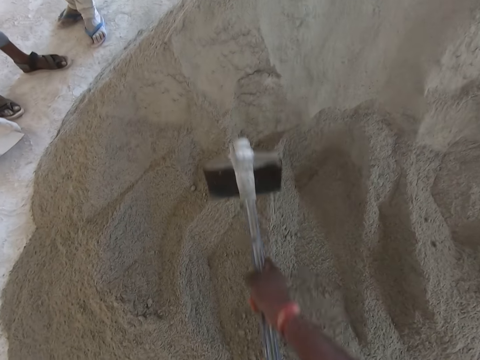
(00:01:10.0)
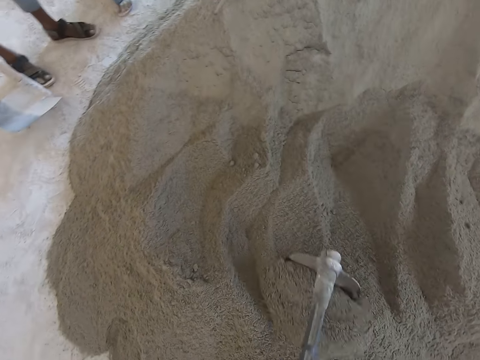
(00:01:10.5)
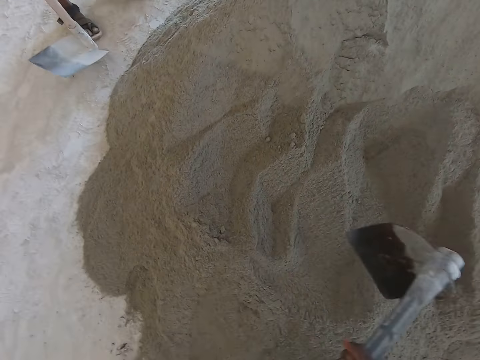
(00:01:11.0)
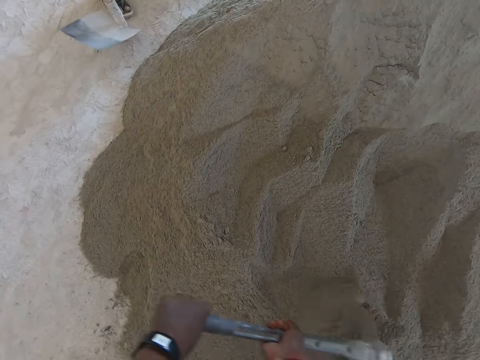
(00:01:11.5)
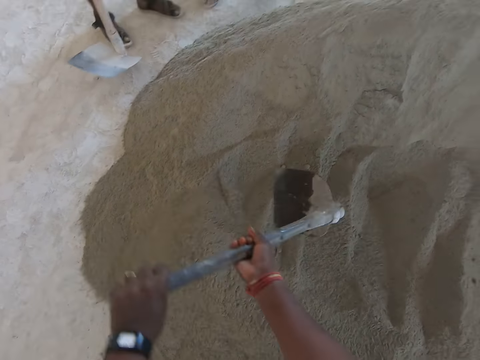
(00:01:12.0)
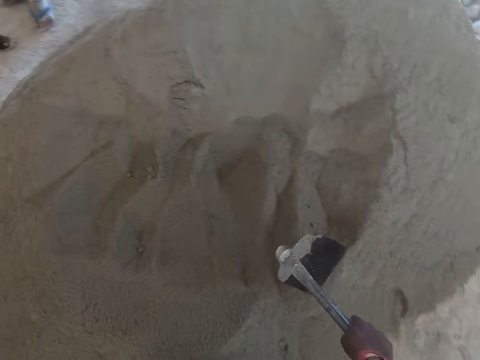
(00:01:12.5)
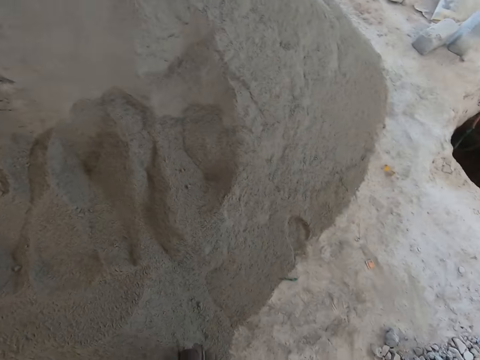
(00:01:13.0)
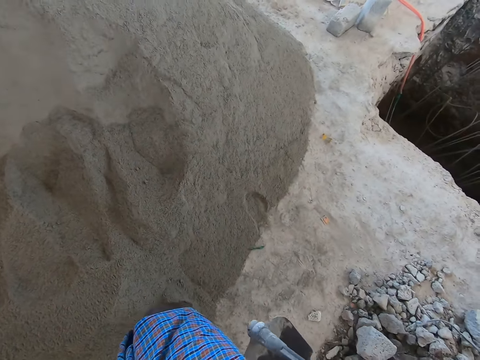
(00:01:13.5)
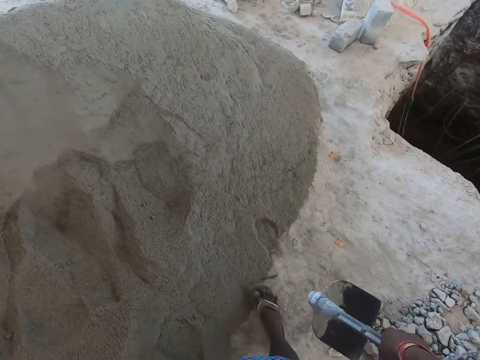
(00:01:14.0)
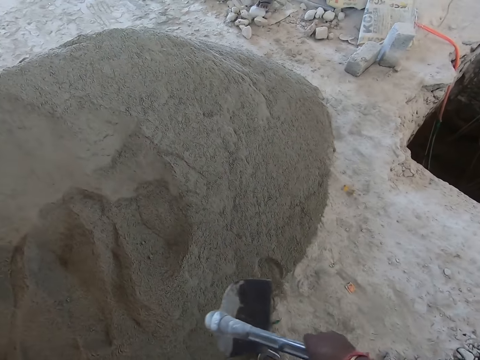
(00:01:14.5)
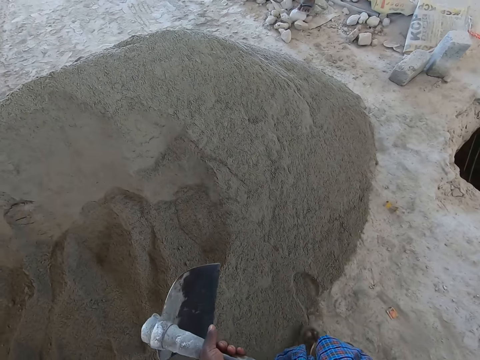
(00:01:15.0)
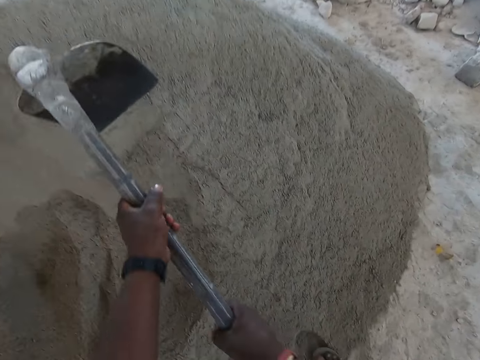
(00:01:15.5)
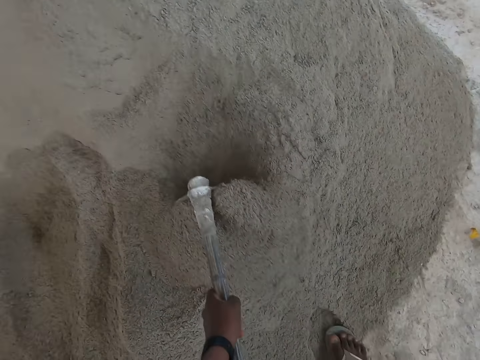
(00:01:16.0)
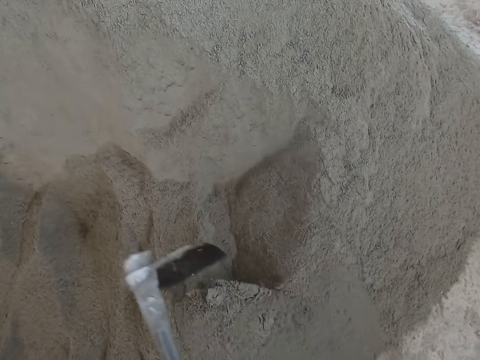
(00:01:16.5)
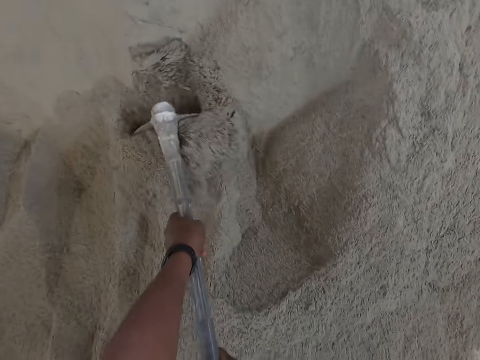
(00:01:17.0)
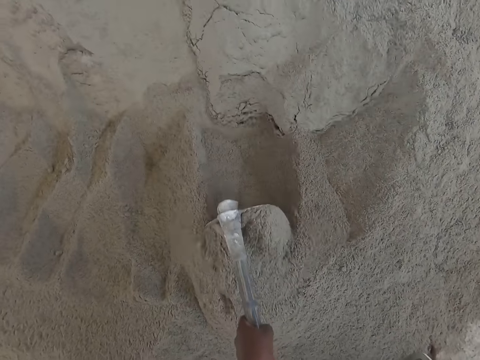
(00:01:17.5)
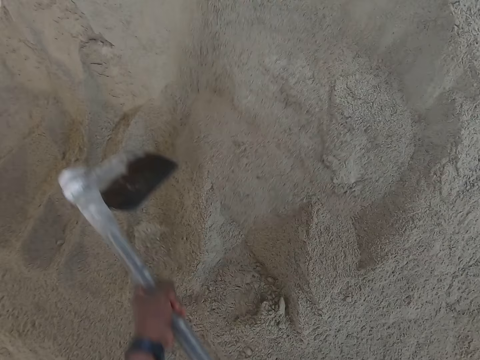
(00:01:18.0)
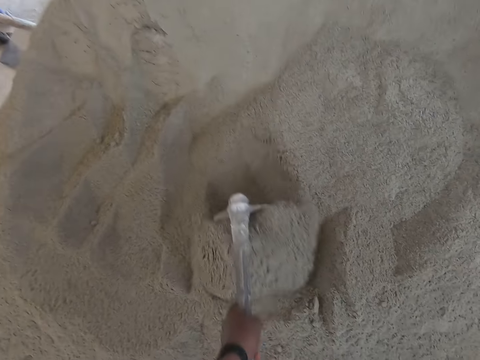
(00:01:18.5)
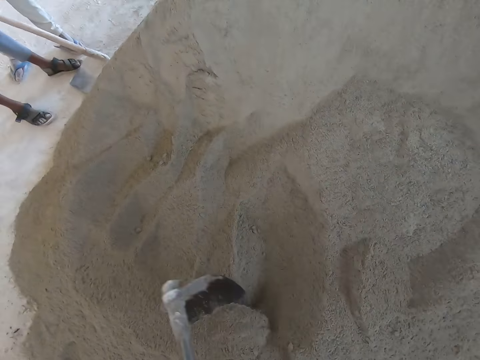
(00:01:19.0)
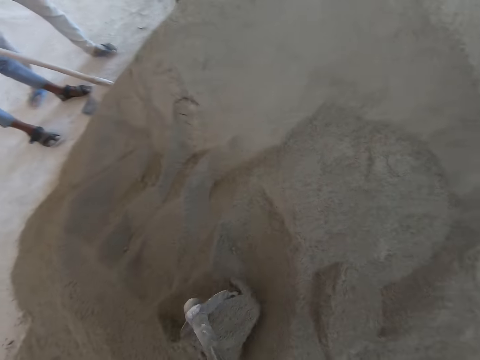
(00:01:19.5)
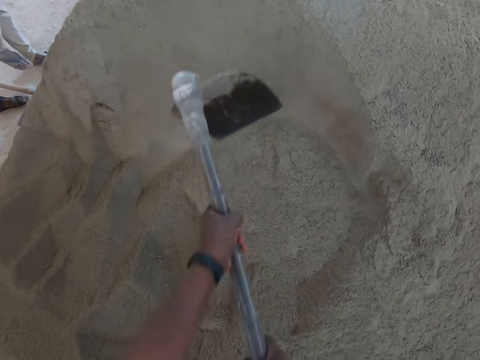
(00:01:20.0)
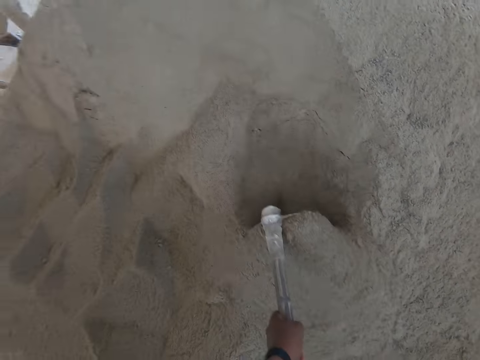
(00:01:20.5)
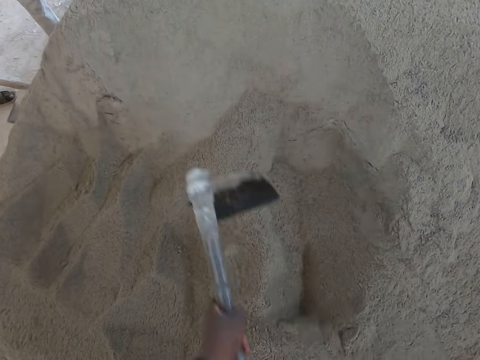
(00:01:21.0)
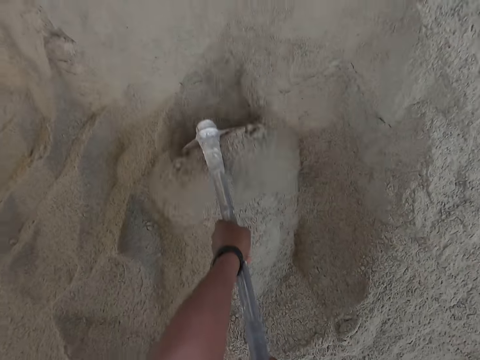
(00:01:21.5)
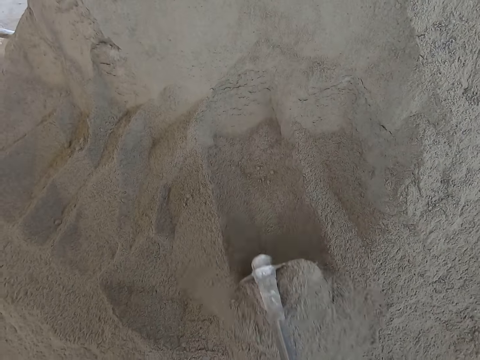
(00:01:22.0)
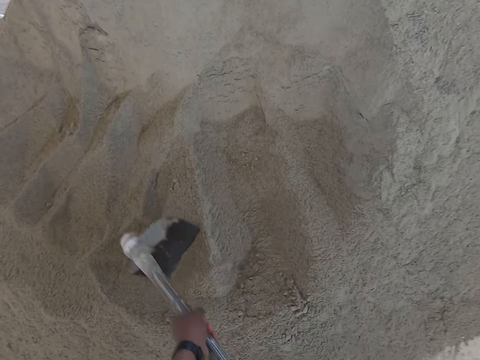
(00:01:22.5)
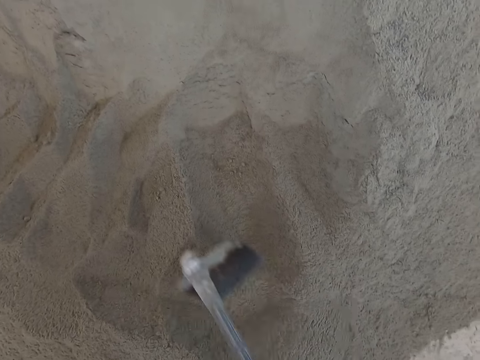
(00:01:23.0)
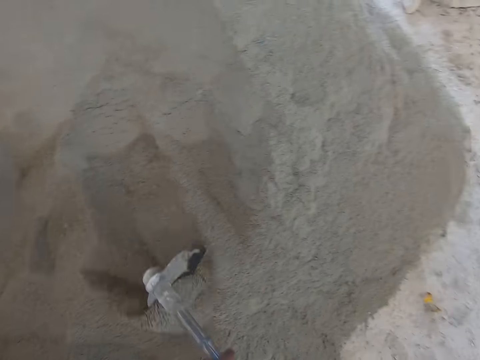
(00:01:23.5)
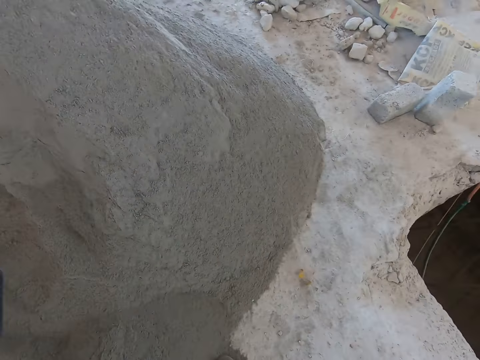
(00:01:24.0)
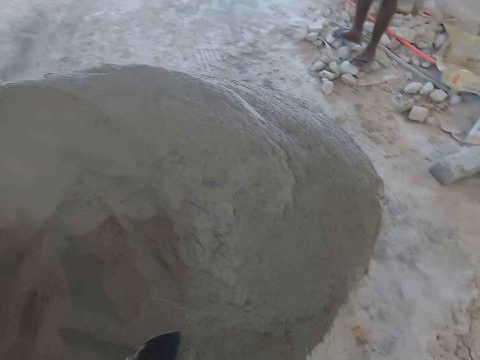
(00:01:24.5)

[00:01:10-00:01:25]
The camera wearer holds the hoe. They move the leg. They move cement with the hoe.

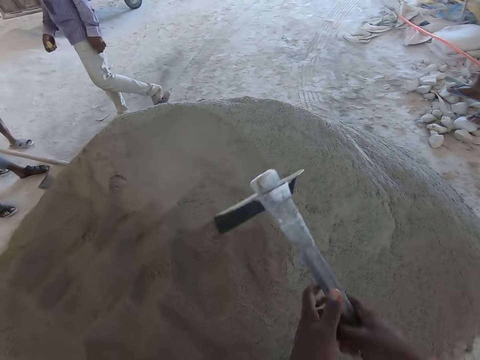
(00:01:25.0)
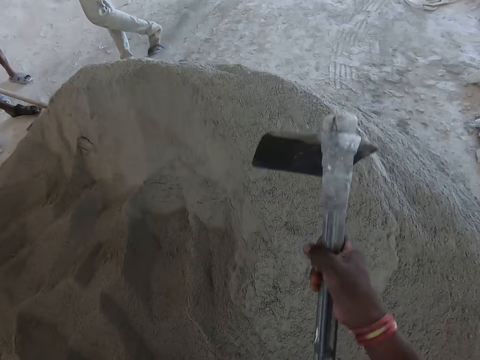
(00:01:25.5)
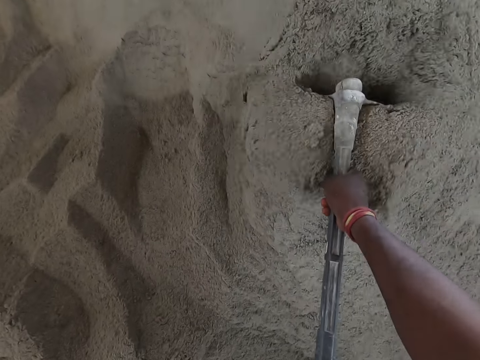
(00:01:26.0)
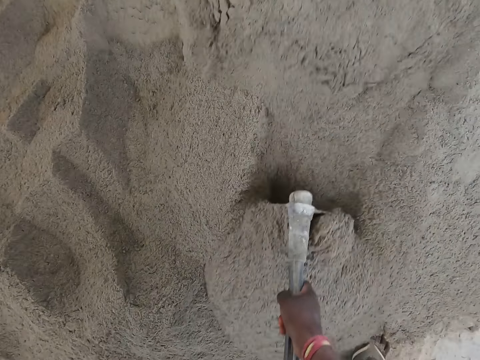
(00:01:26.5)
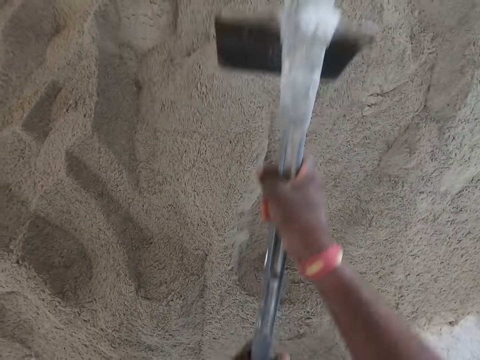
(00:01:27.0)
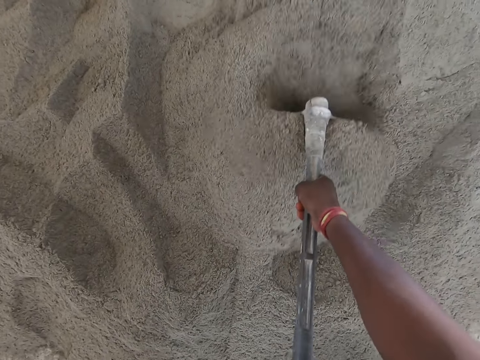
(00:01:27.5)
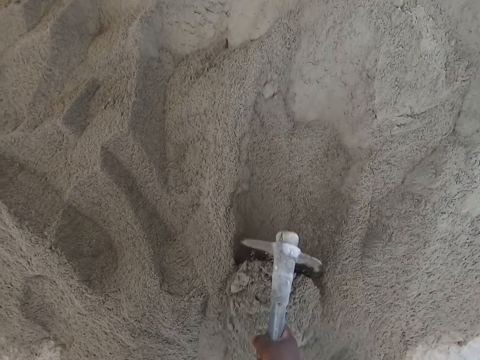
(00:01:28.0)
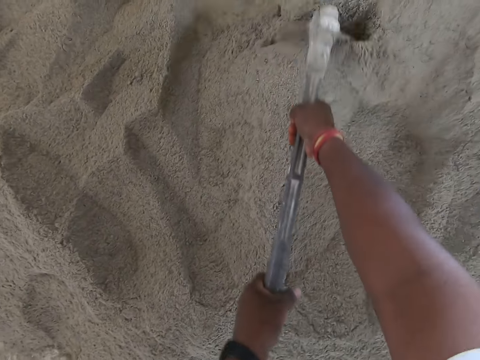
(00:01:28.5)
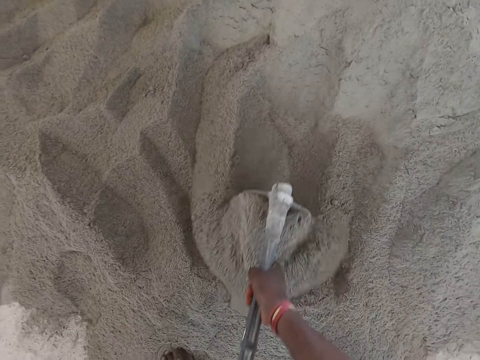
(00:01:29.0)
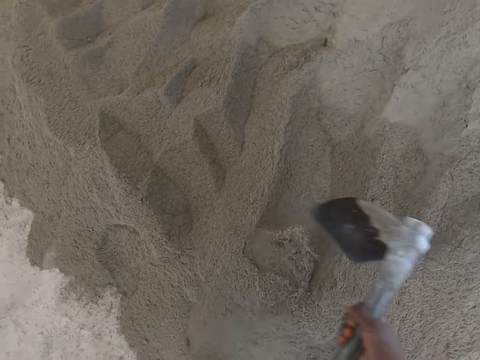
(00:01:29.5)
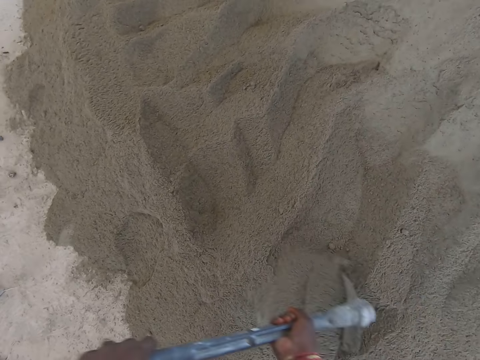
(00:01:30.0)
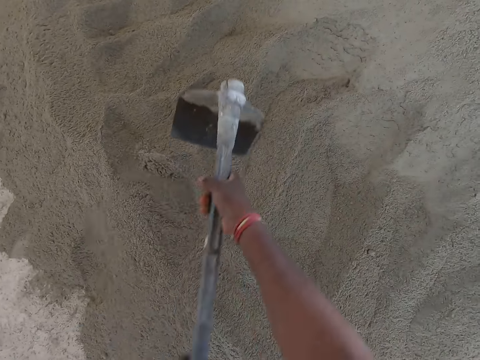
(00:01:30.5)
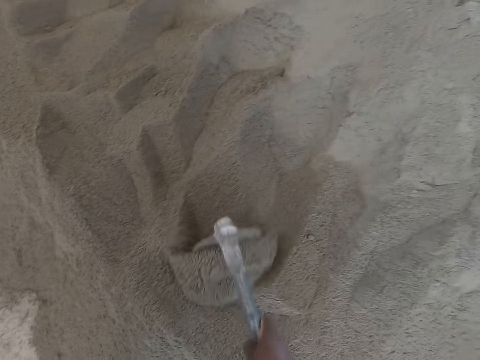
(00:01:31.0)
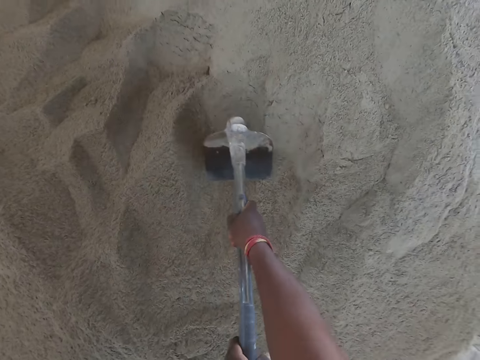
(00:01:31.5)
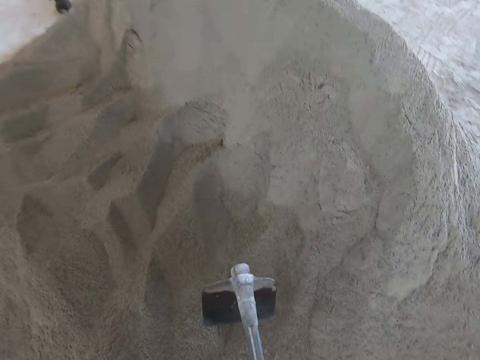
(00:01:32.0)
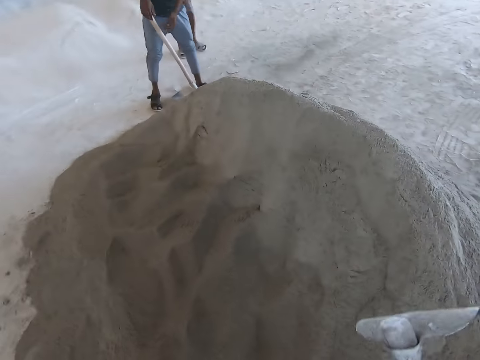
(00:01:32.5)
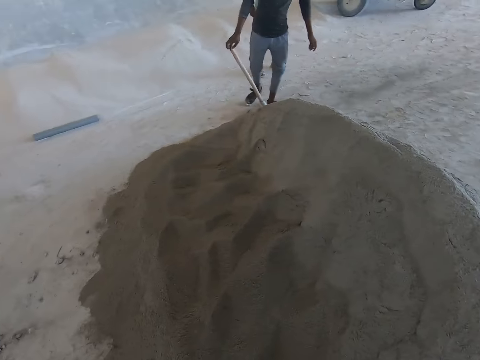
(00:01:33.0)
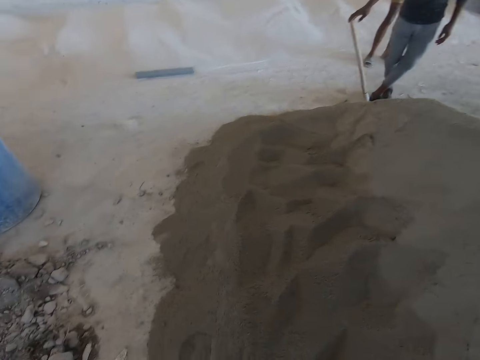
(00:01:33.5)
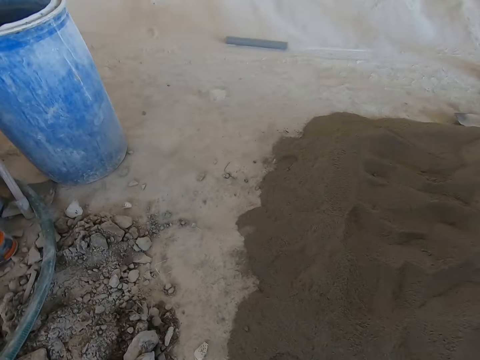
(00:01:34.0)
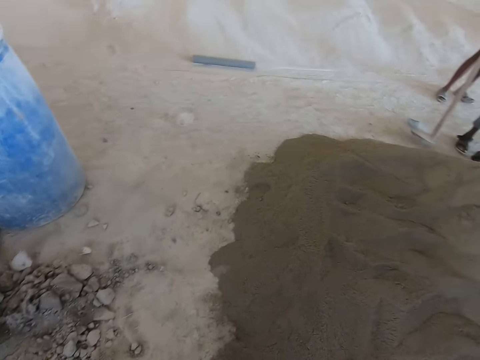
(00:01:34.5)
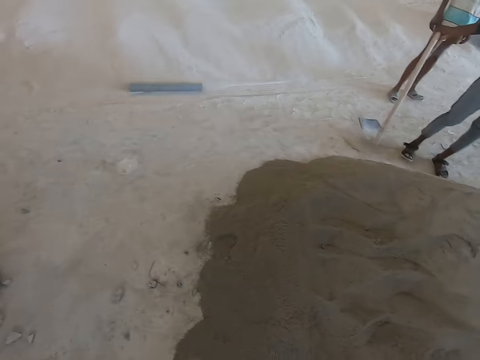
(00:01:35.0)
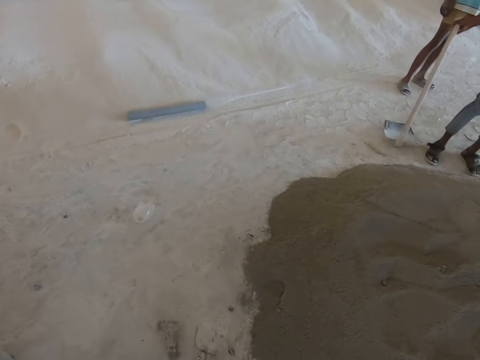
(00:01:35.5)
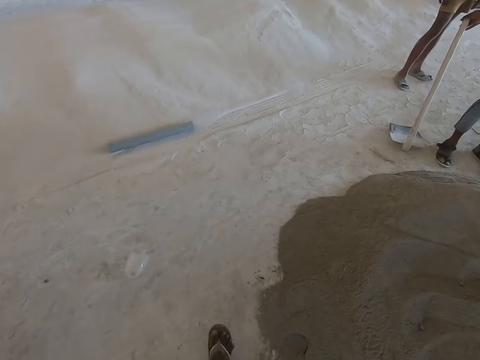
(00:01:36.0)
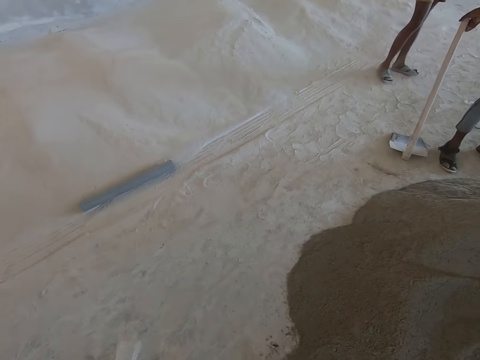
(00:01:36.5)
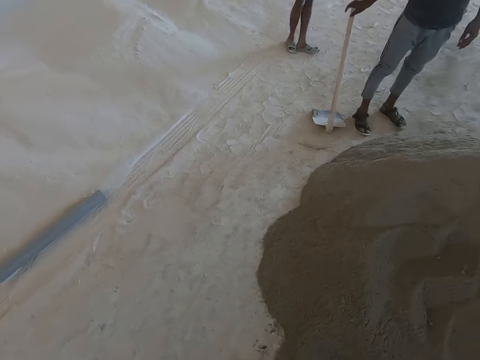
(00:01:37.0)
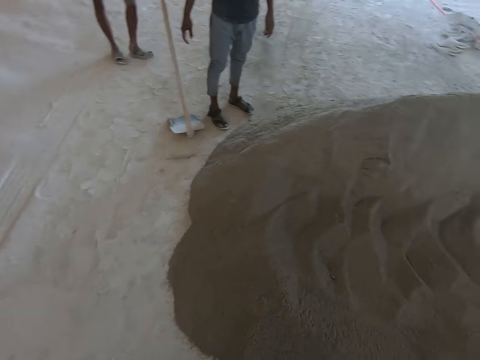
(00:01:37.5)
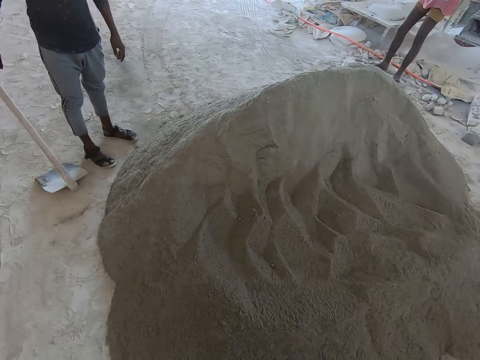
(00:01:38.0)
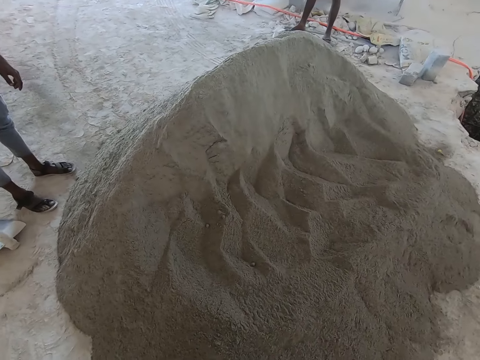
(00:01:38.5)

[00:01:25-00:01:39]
The man holds the hoe. The camera wearer walks near the cement.
